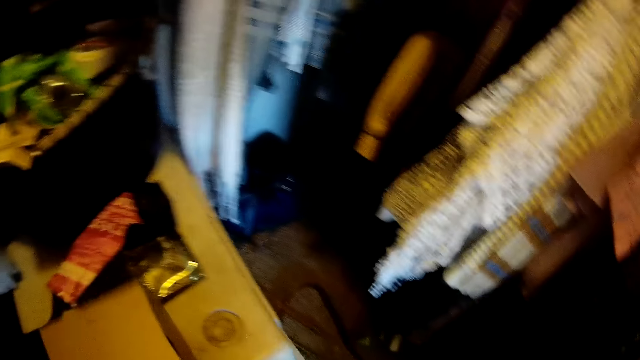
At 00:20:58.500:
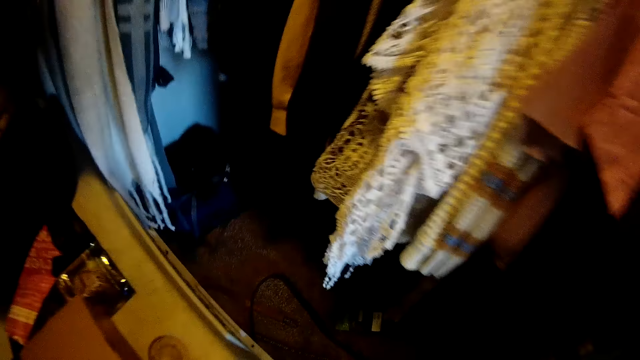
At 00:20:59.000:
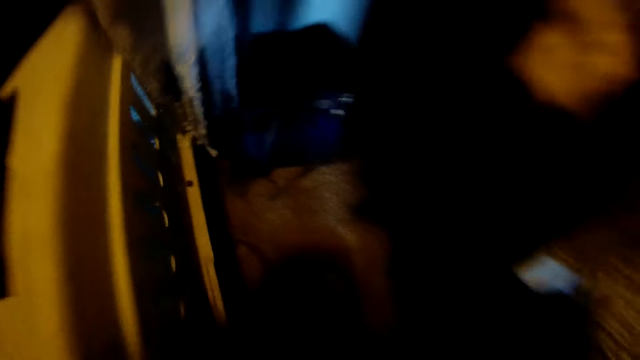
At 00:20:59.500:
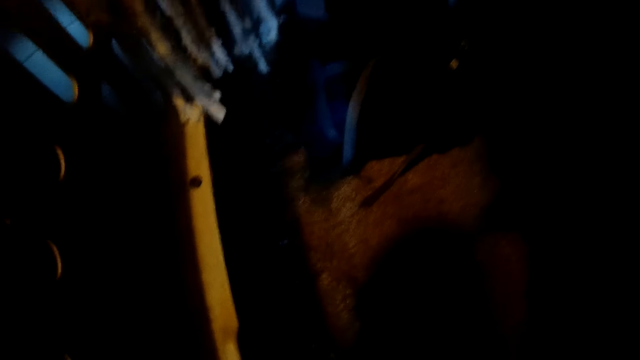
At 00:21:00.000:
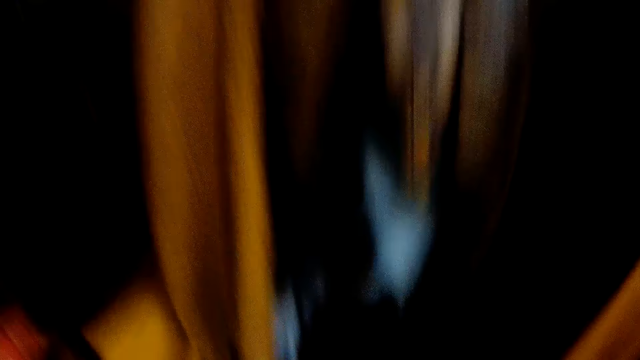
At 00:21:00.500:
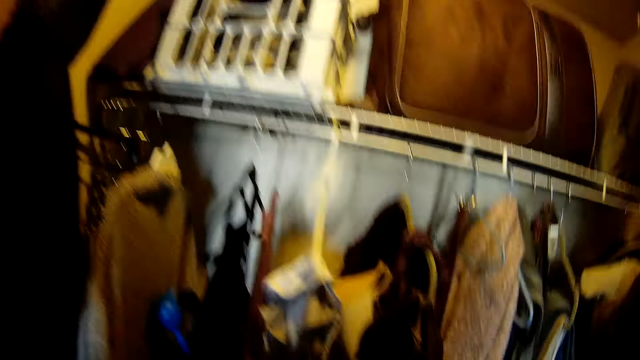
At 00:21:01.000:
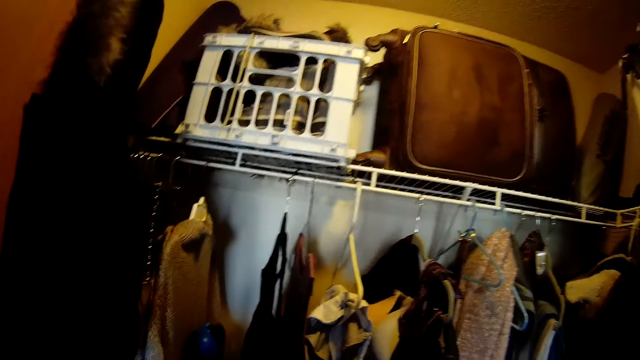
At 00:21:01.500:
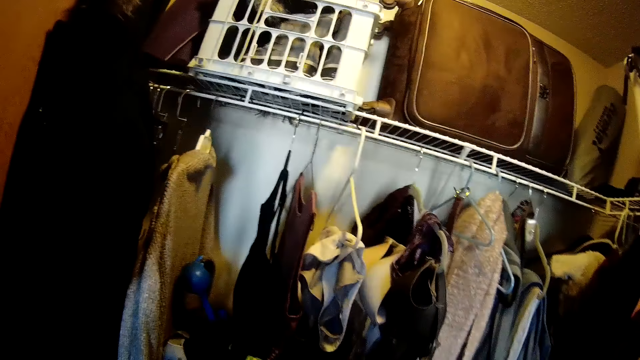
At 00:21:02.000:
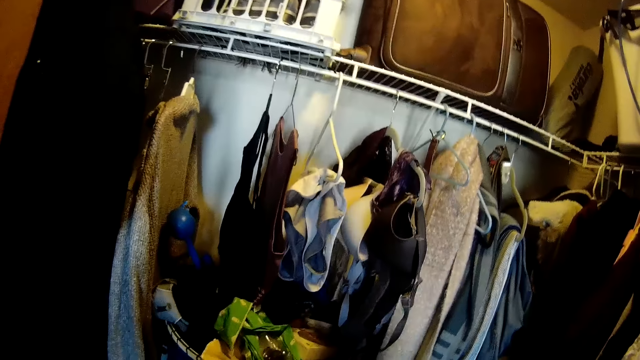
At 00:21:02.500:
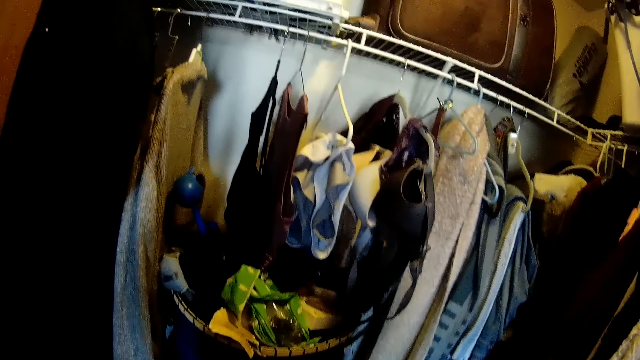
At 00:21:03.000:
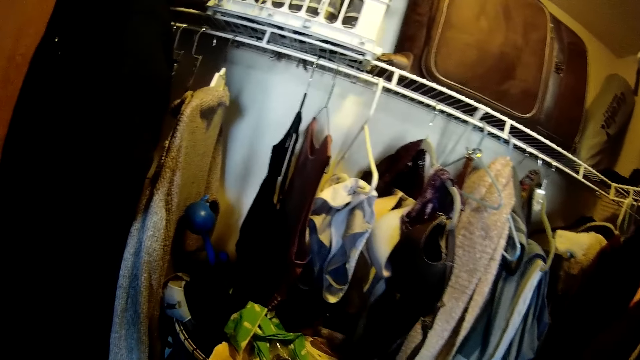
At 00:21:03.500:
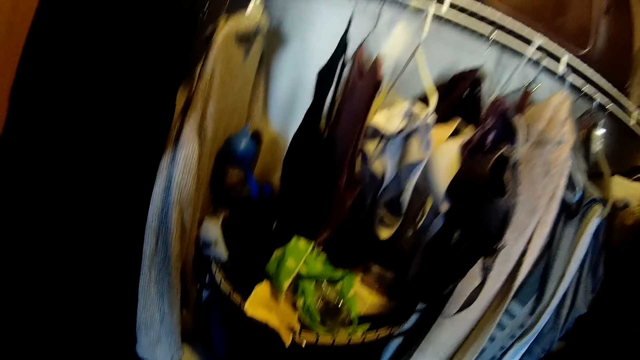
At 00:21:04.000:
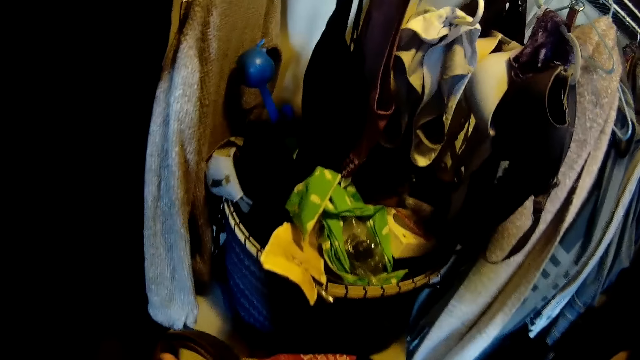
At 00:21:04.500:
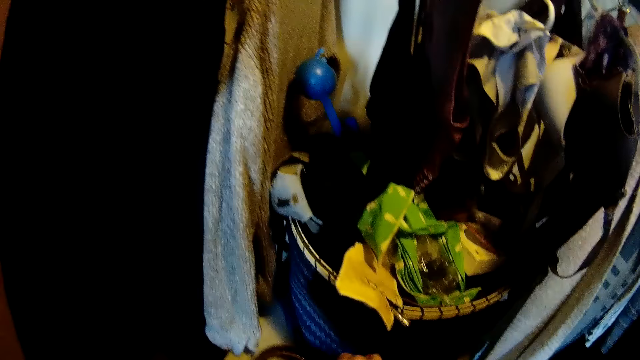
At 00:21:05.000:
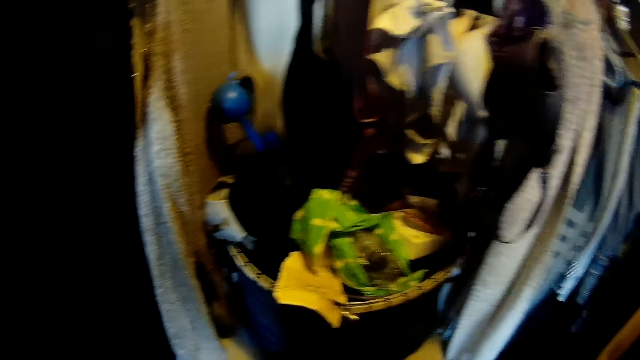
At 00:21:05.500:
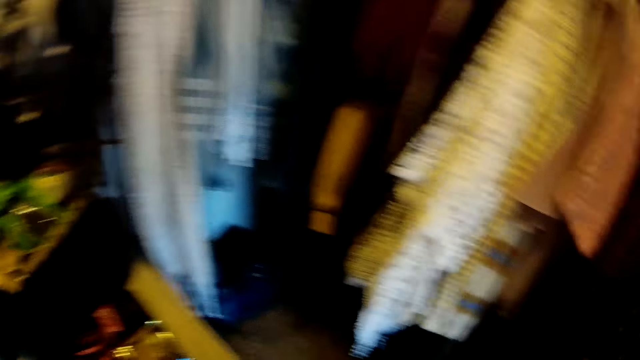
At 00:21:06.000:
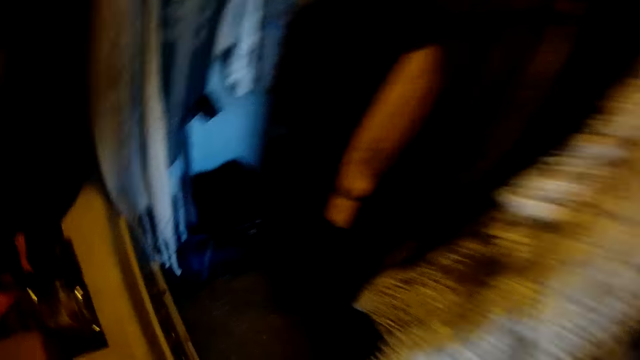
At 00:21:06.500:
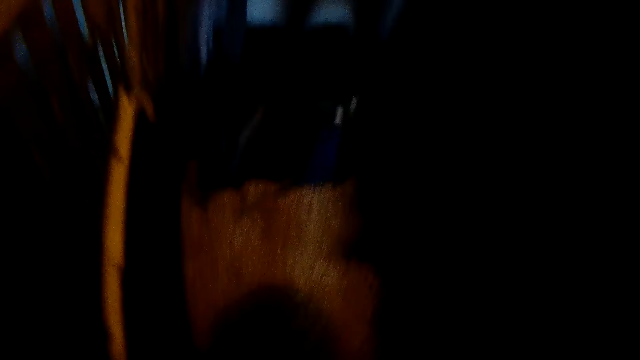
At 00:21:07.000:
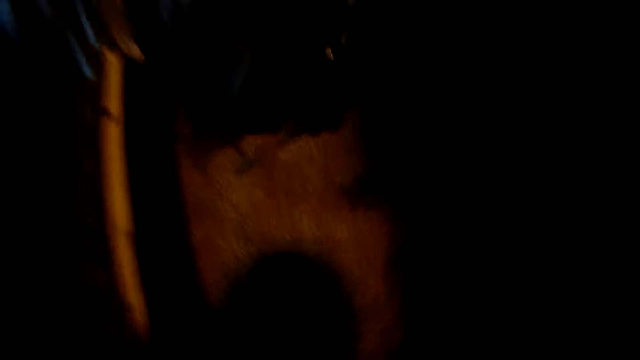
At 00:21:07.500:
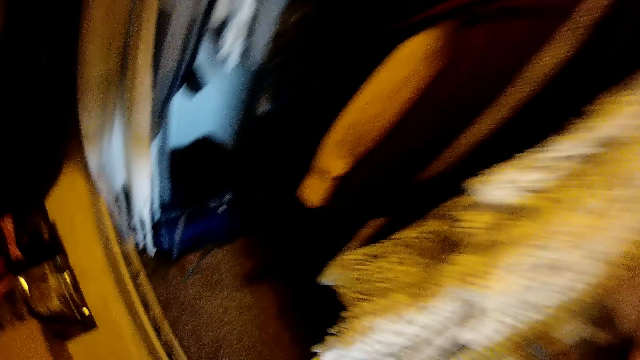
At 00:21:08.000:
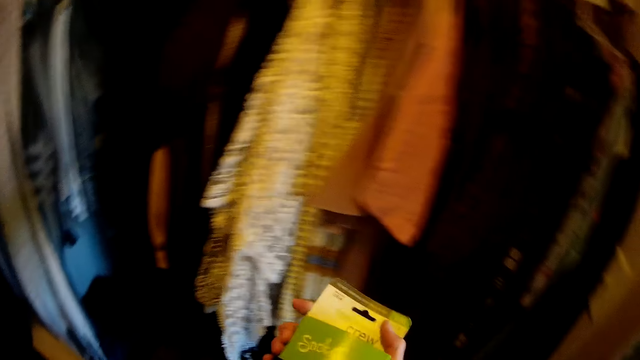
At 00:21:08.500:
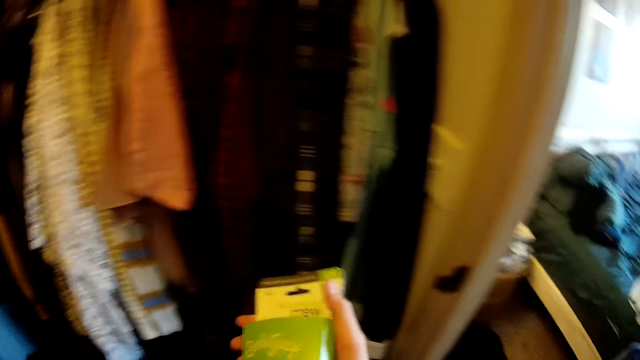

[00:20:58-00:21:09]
The camera wearer takes a pair of socks.

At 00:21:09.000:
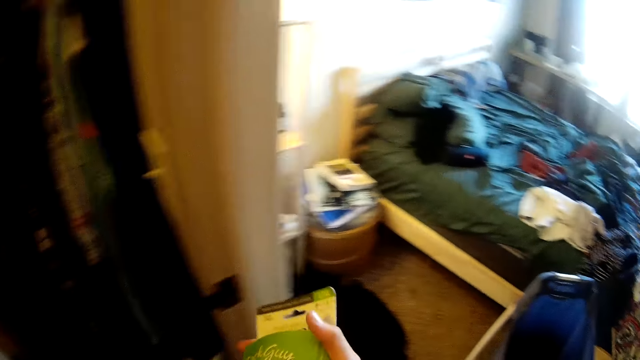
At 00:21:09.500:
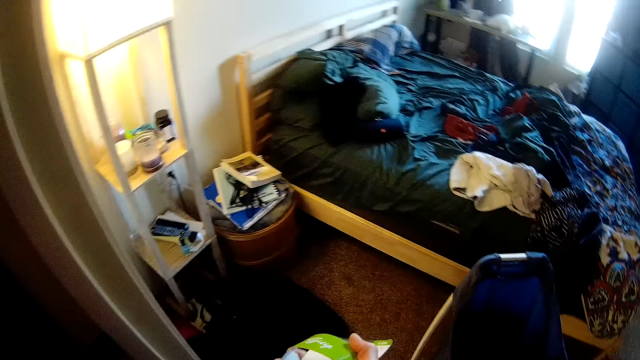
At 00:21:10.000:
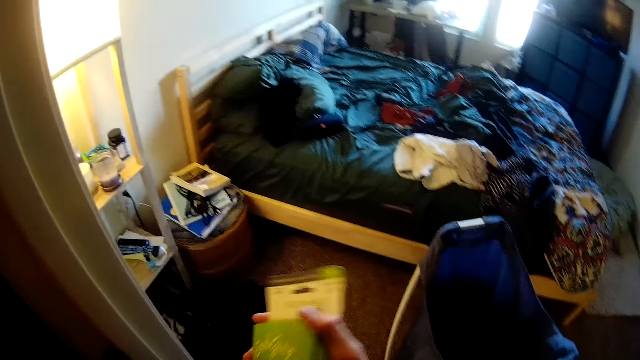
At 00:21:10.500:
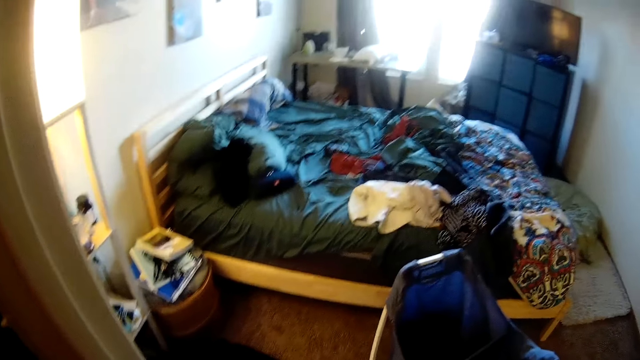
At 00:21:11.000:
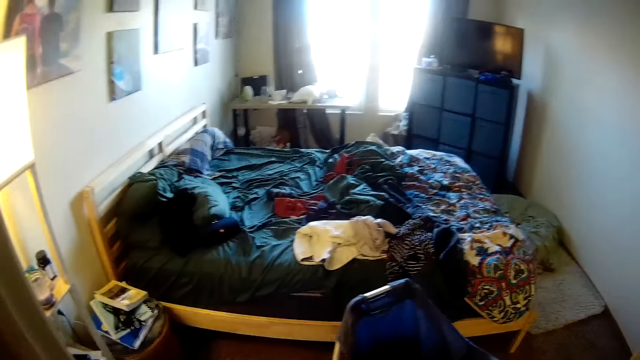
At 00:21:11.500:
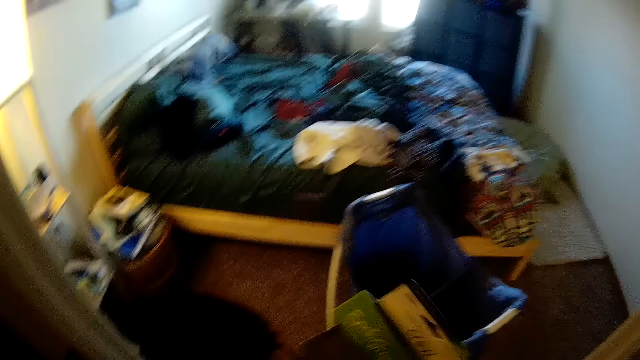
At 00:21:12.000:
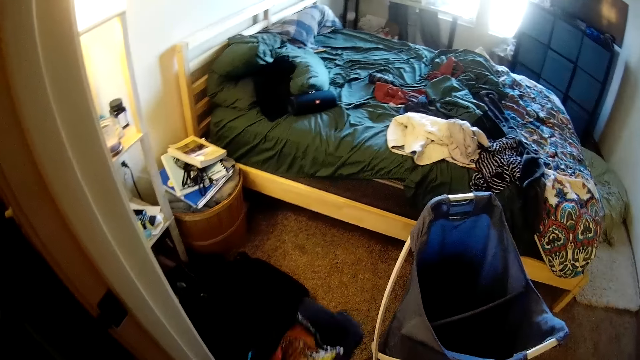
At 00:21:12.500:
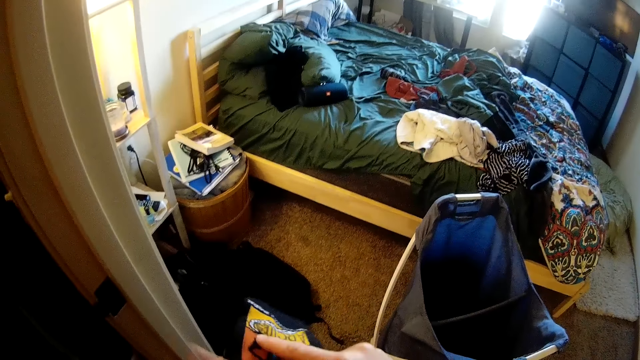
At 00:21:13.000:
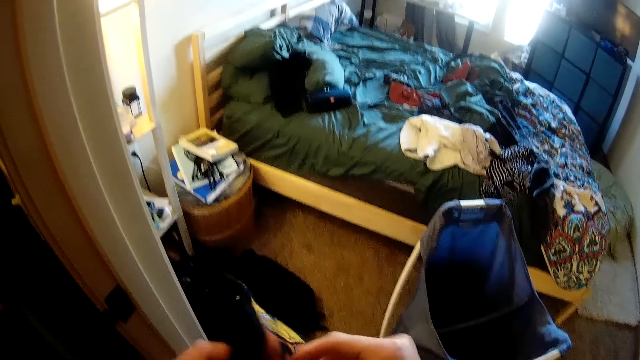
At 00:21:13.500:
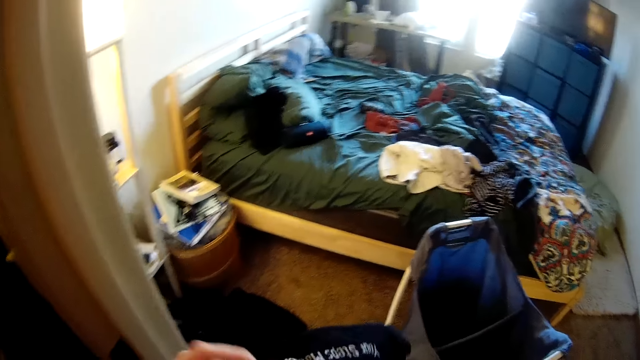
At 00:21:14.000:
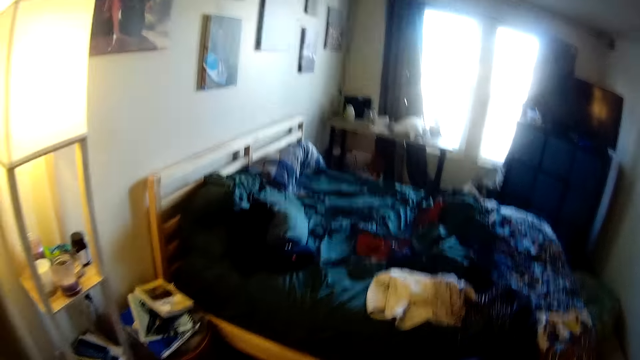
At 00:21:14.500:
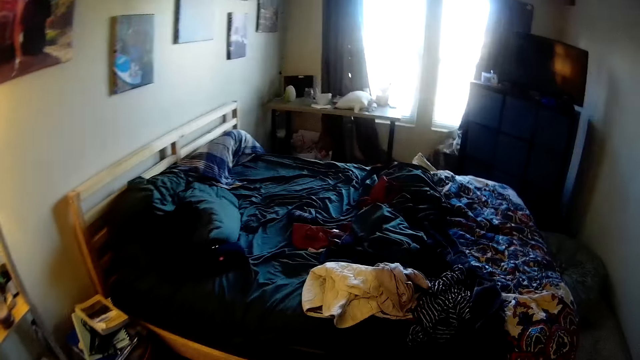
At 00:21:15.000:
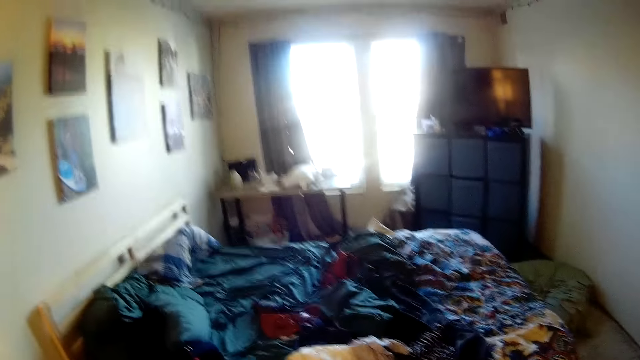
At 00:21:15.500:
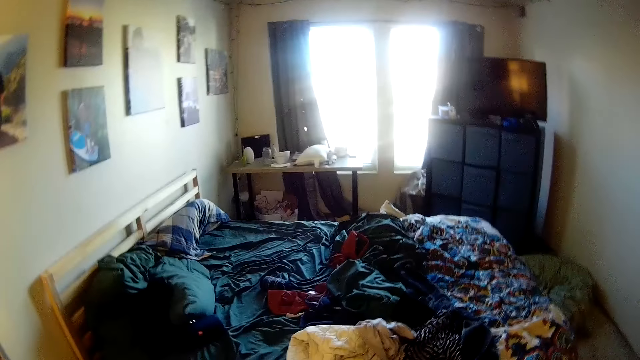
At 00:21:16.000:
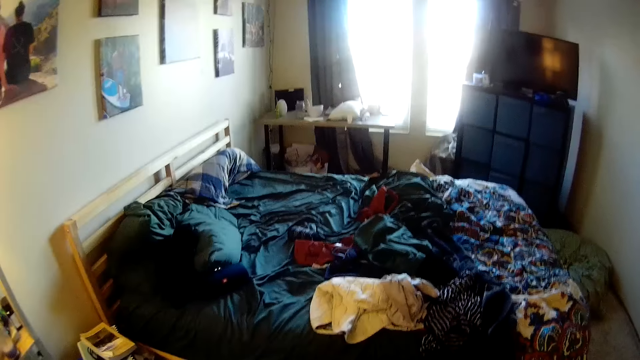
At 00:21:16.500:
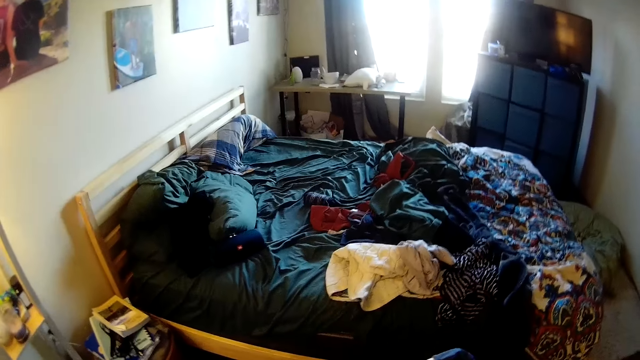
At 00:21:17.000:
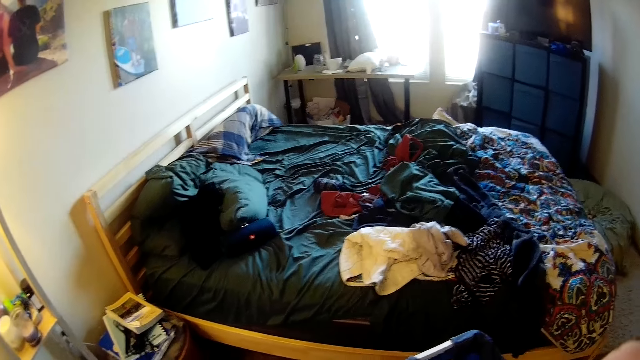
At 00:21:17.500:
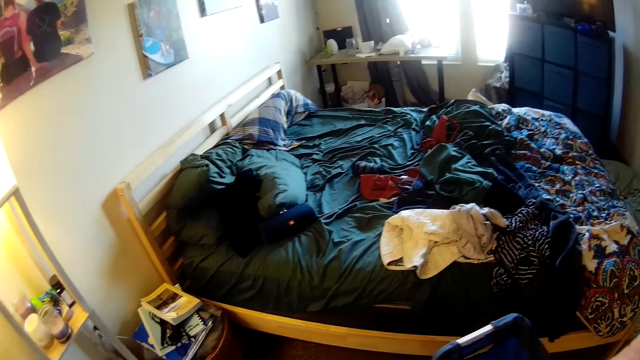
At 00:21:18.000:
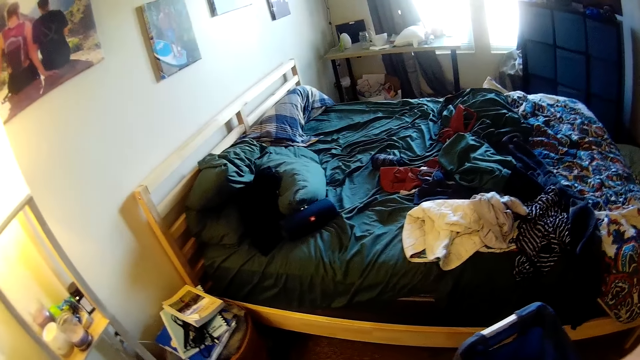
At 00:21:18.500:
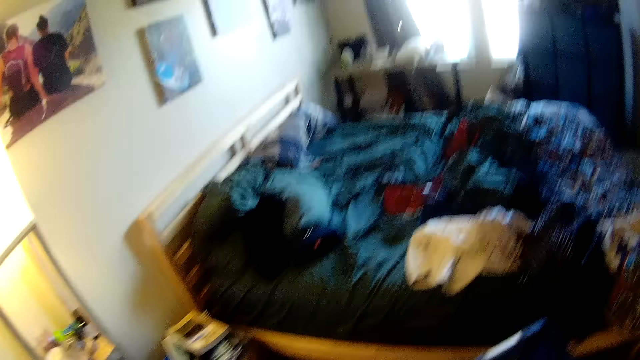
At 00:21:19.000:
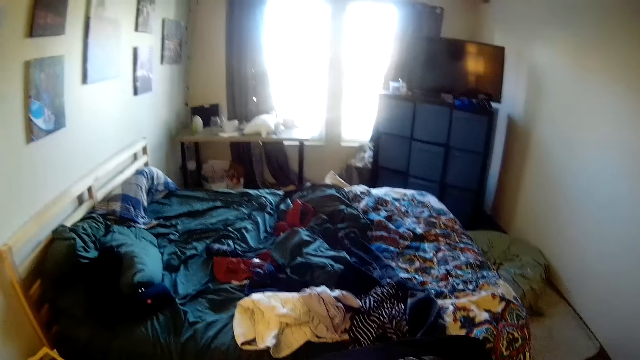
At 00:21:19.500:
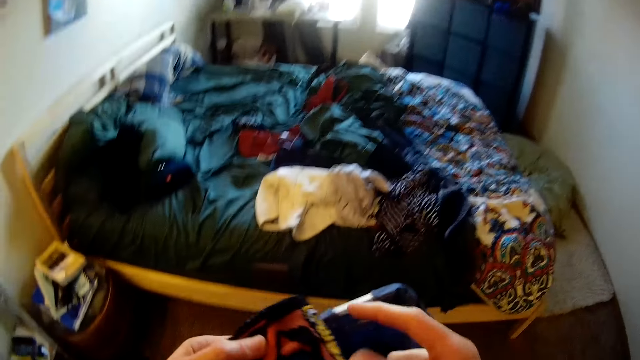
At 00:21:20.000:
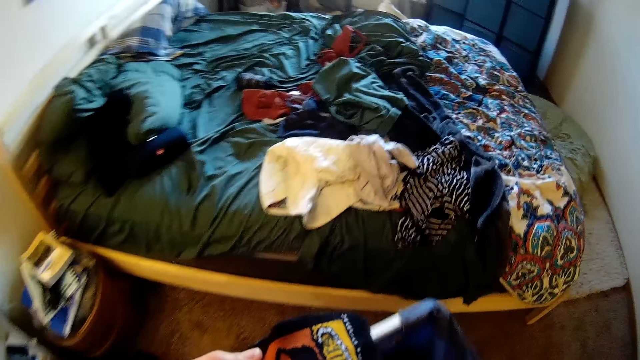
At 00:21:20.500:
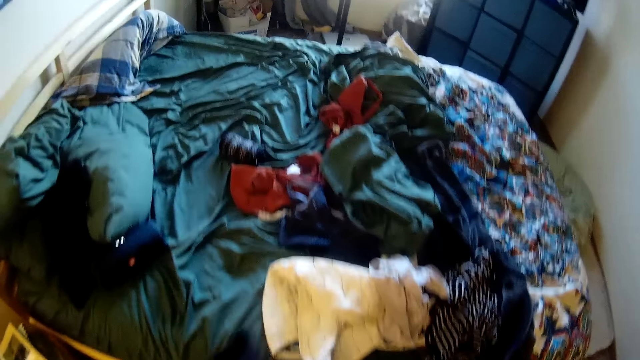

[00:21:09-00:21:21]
The camera wearer removes the socks from the packet. They stand in the room.
